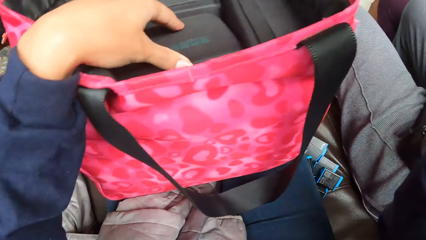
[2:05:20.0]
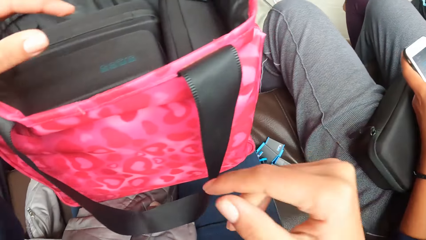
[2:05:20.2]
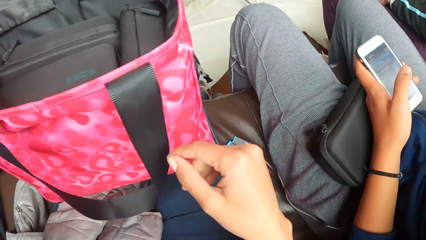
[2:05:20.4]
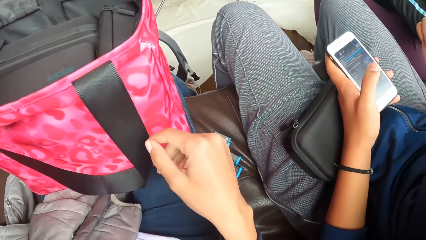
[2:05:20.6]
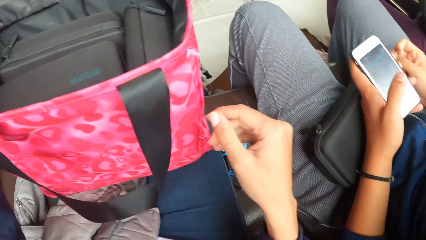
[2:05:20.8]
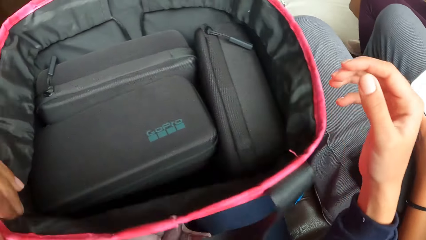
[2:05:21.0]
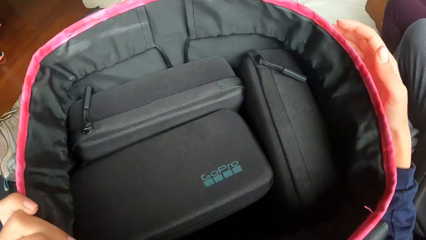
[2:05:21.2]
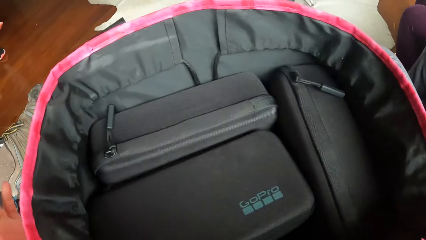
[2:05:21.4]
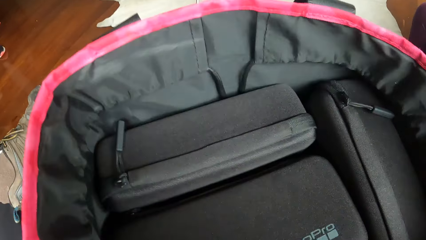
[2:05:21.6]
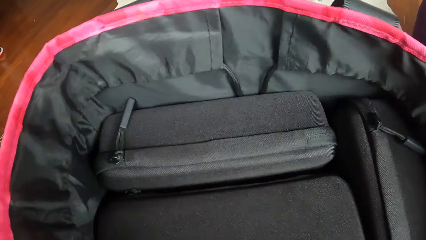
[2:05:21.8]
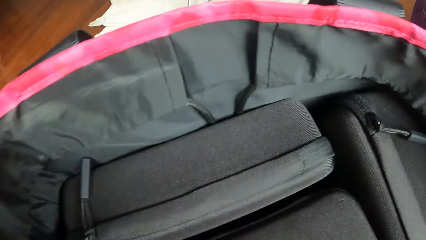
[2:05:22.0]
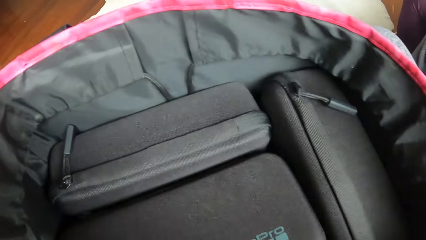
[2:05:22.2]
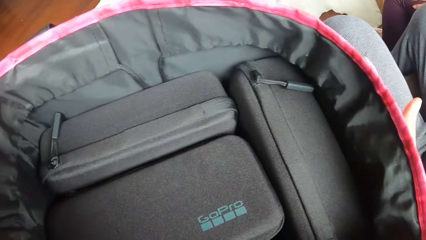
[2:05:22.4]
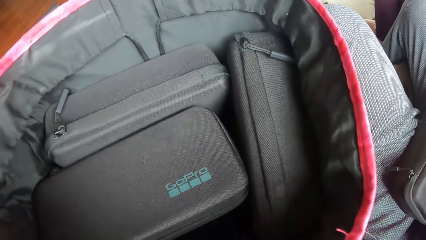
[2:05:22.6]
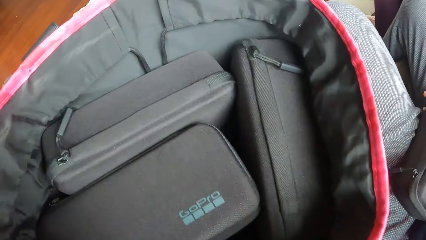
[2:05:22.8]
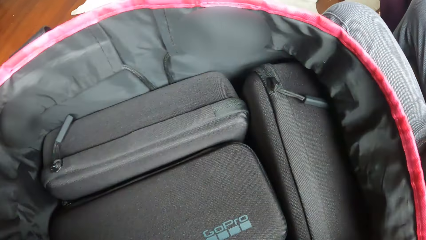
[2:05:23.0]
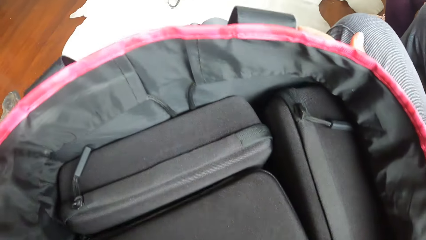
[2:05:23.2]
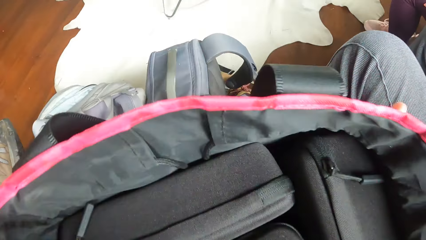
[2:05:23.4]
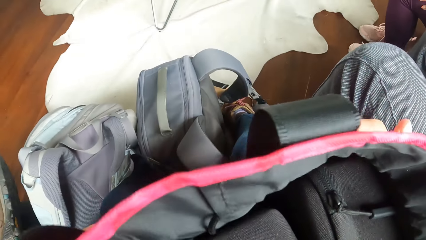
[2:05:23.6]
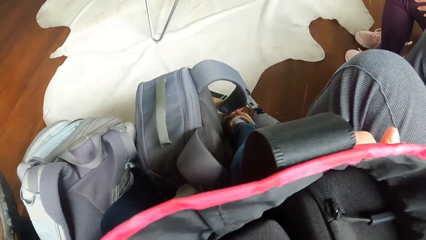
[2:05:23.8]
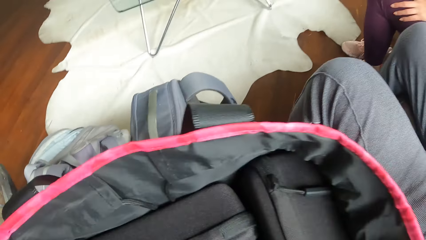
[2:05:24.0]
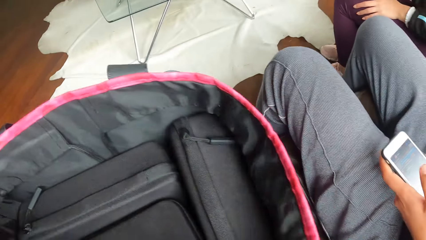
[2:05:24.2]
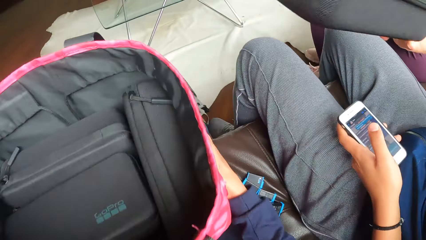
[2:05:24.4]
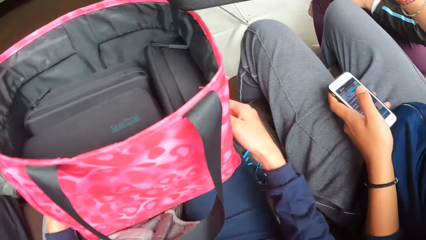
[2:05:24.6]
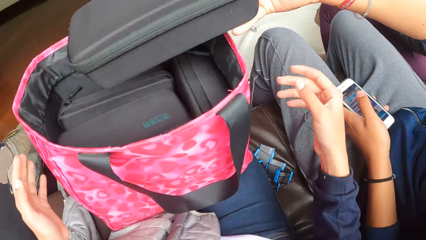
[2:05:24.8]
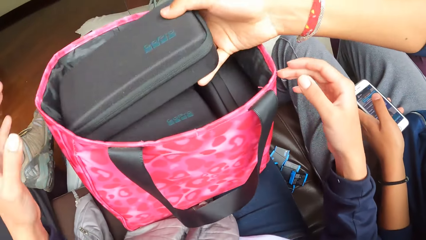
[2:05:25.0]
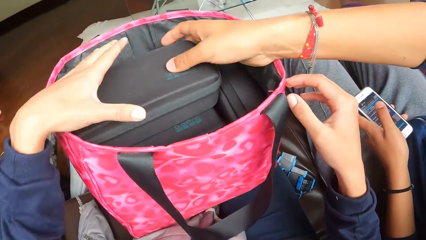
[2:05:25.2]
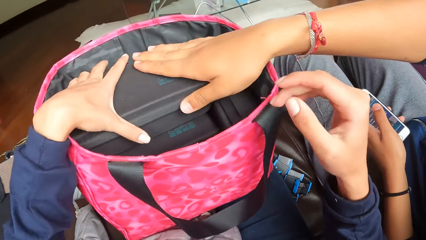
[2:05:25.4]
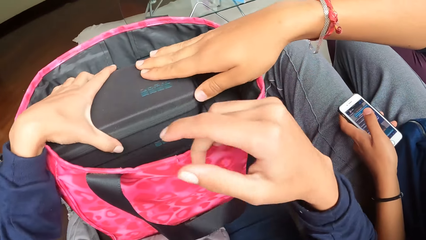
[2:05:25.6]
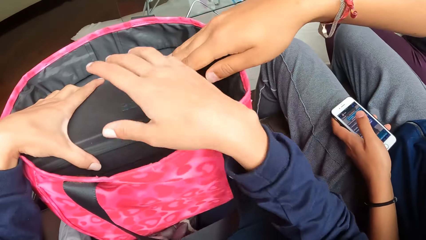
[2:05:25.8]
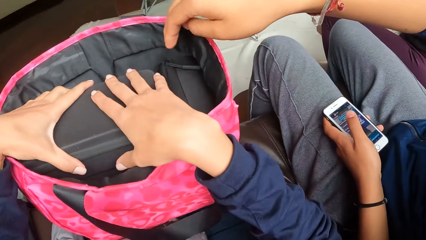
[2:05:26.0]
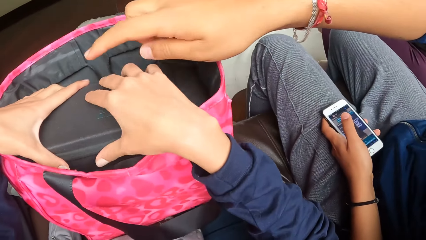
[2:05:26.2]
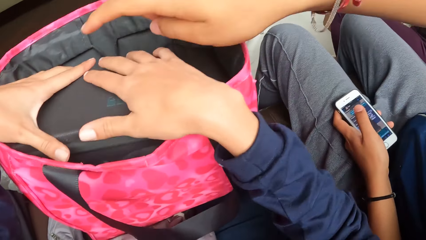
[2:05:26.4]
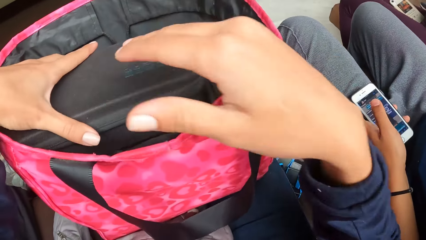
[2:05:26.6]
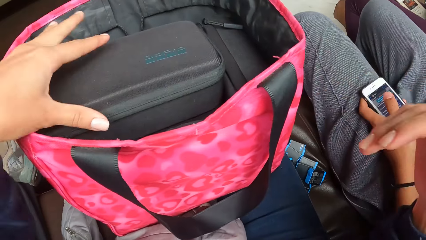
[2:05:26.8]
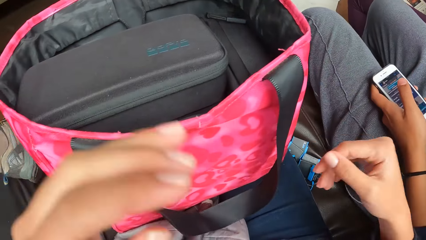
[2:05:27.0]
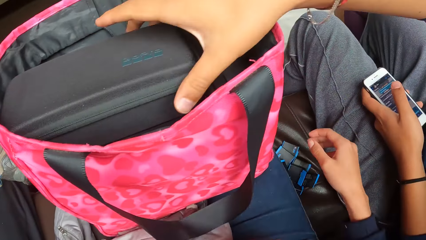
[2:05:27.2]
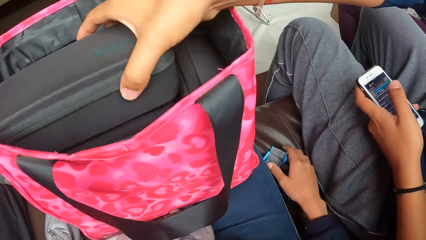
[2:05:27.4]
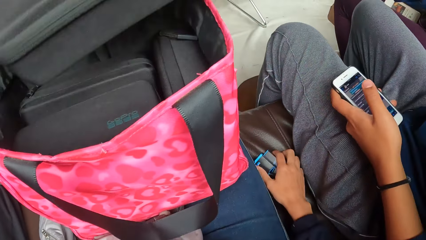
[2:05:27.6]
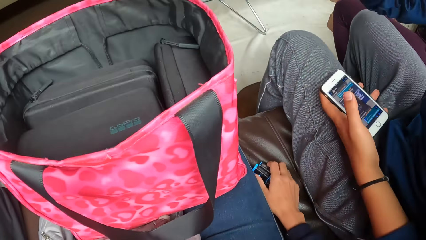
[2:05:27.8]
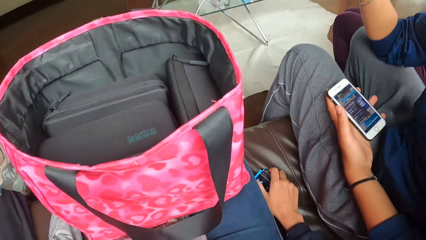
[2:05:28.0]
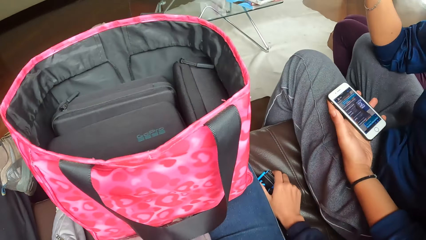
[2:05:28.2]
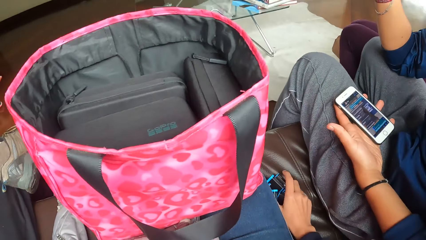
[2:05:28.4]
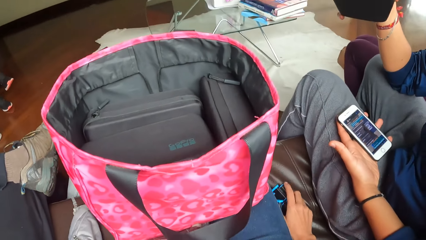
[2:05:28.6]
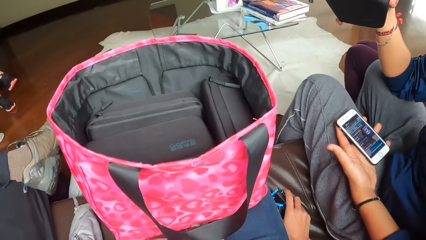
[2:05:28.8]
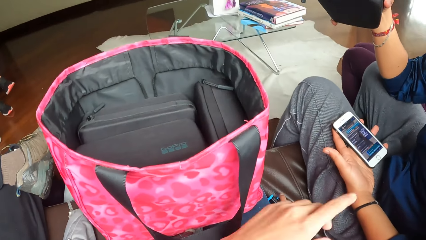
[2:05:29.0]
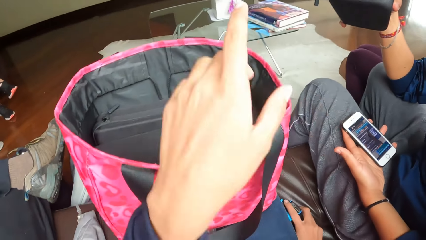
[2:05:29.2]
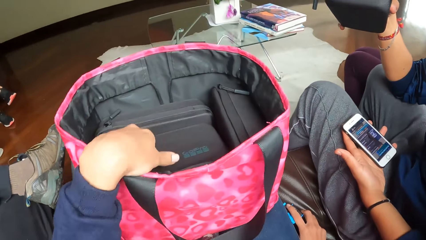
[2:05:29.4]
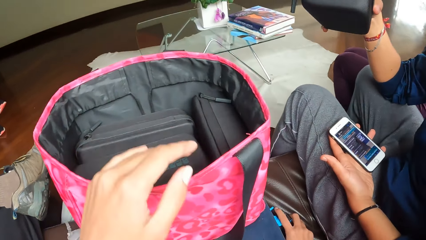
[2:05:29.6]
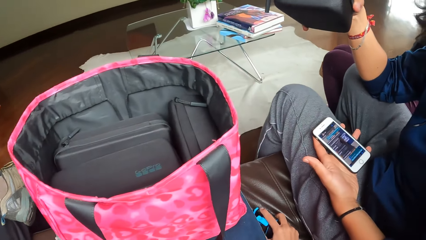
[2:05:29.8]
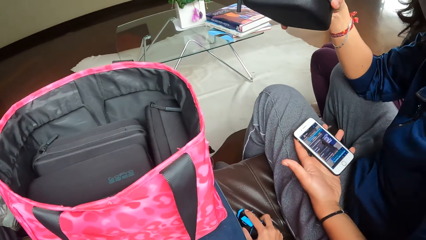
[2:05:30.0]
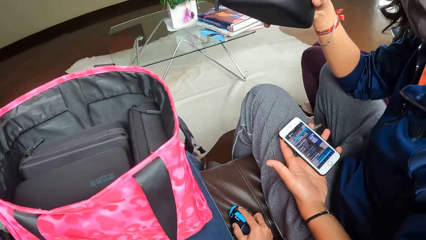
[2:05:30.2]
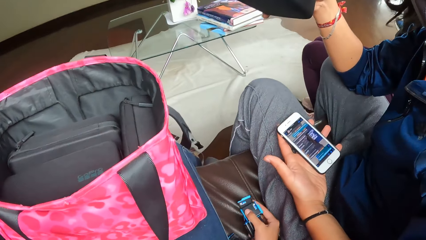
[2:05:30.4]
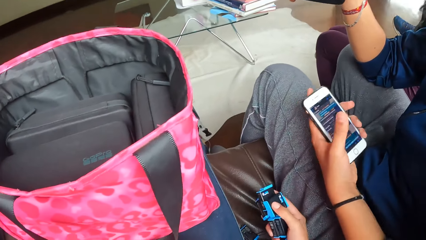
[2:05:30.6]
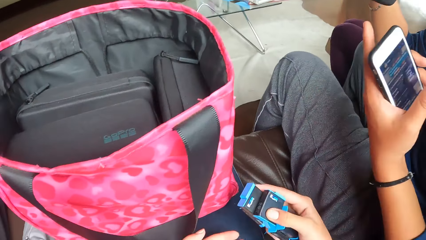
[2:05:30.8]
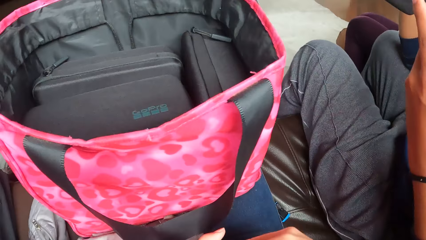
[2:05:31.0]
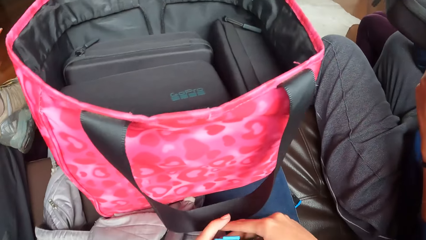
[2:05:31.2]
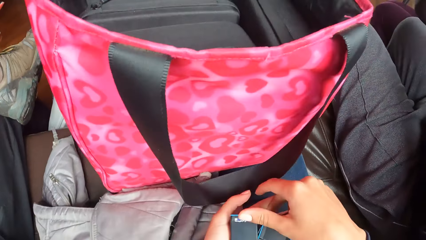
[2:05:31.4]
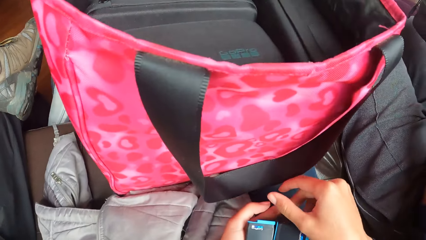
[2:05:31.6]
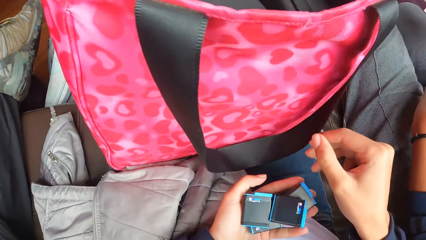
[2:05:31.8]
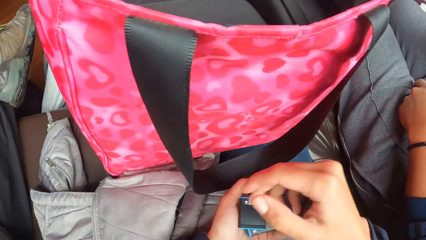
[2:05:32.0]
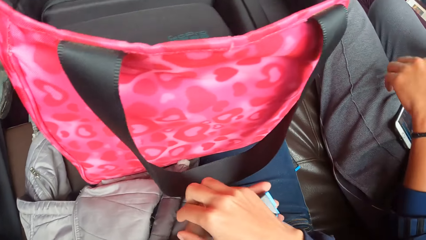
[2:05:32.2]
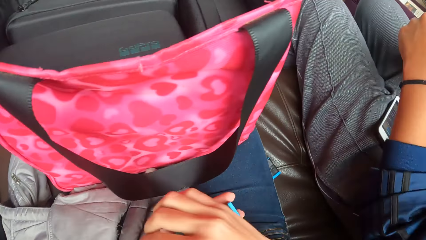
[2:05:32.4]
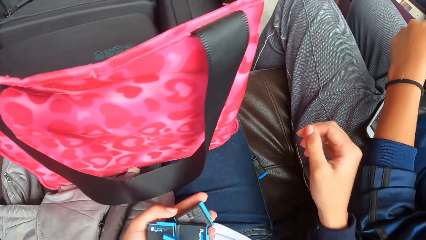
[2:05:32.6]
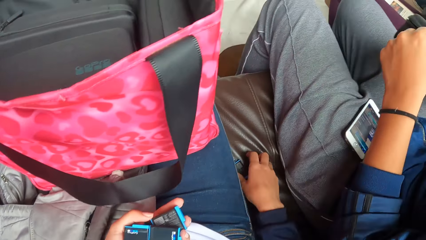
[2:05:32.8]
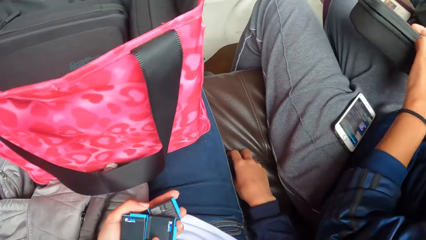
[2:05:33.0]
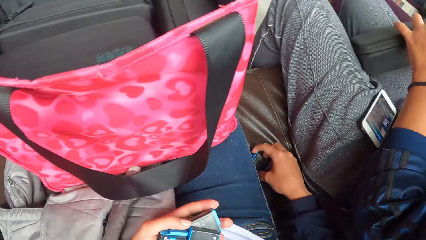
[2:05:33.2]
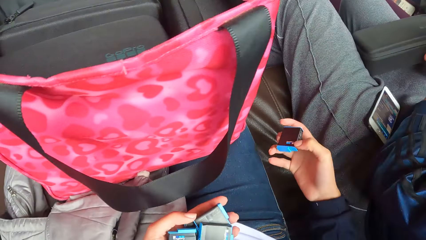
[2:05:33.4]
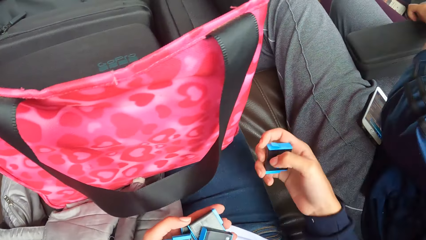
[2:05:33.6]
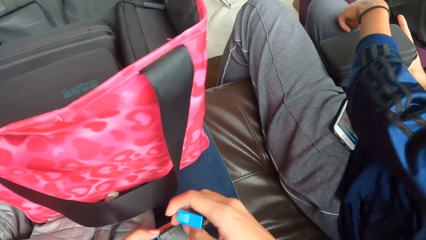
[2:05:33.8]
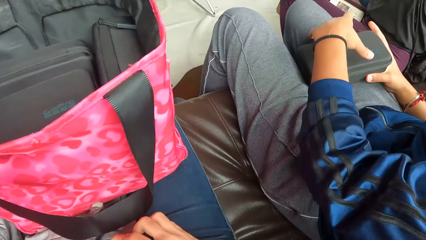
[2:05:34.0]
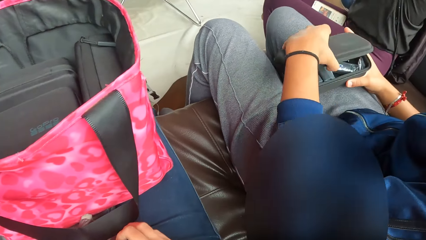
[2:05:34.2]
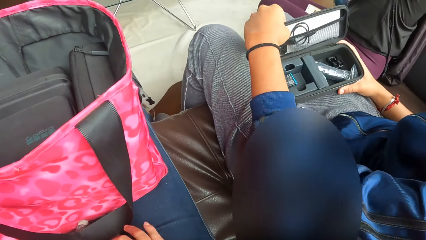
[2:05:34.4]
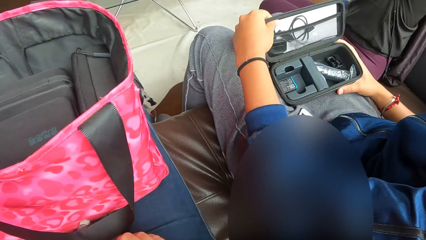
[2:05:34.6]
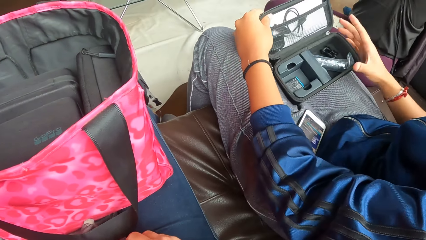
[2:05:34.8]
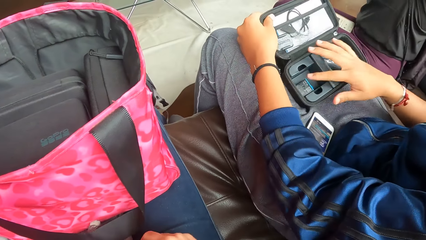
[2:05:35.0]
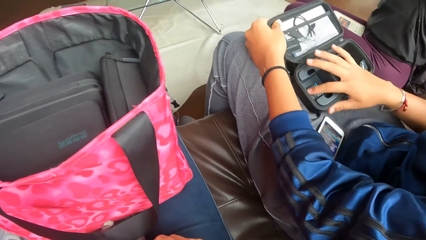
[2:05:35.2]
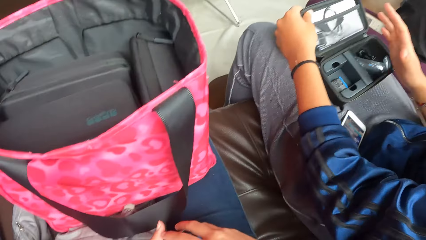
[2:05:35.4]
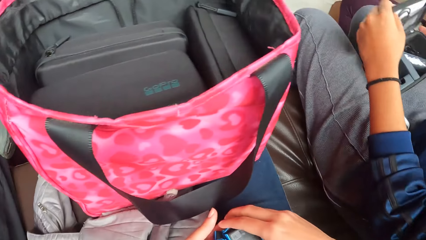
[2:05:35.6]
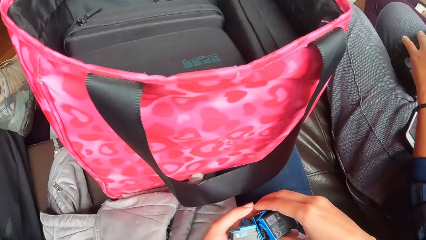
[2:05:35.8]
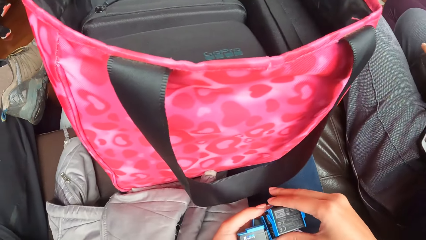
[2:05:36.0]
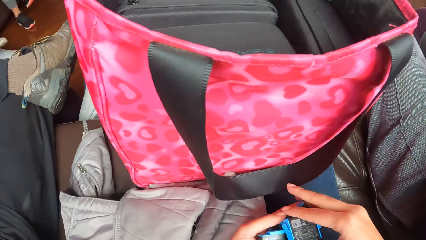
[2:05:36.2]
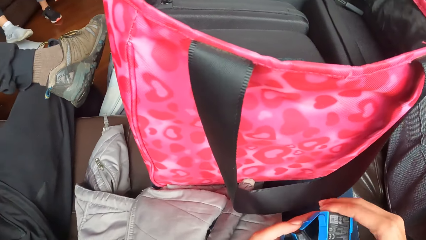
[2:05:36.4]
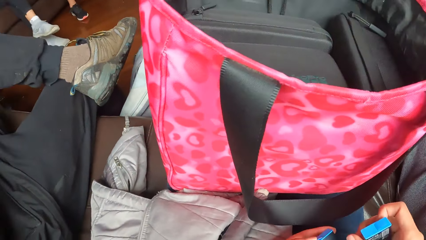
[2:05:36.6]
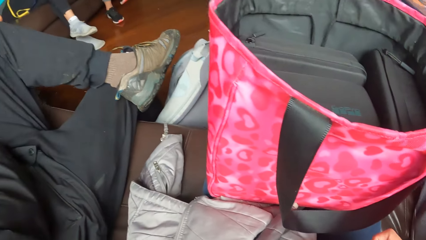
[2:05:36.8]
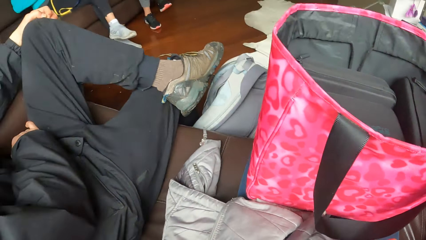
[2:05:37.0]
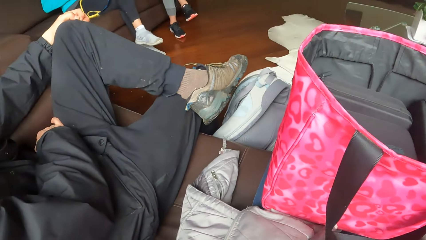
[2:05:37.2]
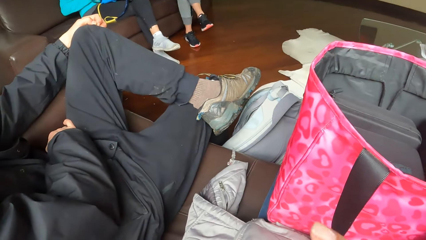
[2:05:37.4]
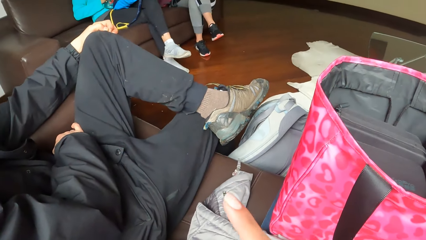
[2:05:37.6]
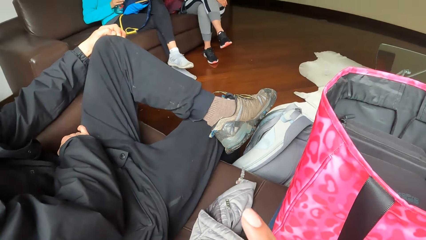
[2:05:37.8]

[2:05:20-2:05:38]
The camera wearer looks around. She adjusts a bag with both hands. A woman holds a phone with her left hand, and keeps a purse in the bag with her right hand. The camera wearer touches the purse with both hands. She holds the purse in the bag with both hands. The woman carries the purse with her right hand from the bag, and looks at the phone. The camera wearer points with her left hand, and touches the bag with her left hand. She carries the batteries from the chair with her right hand. She puts the batteries in her left hand. She carries a battery from the chair with her right hand. She puts the battery in her left hand. The woman opens the purse with her left hand, and touches a battery with her right hand. The camera wearer looks around.
